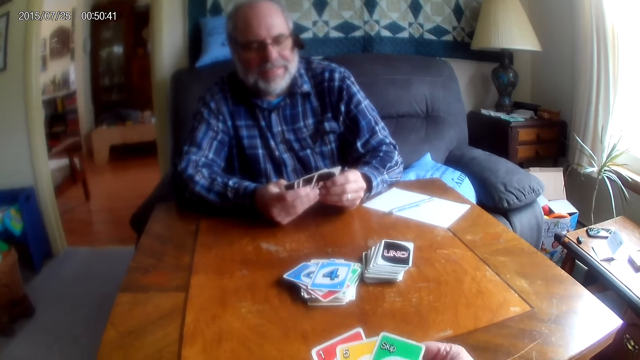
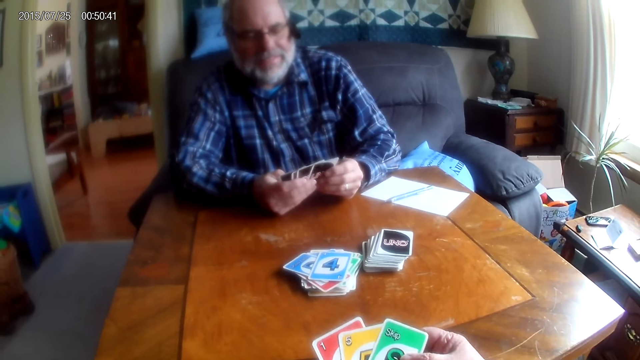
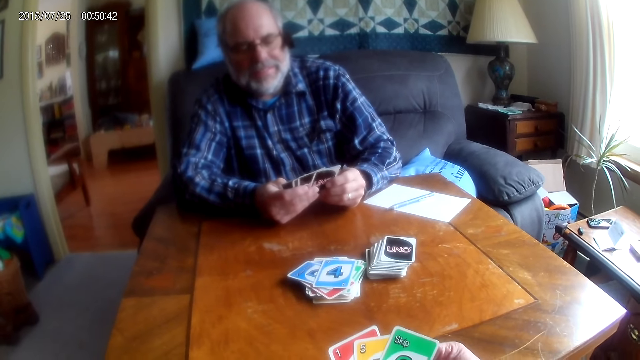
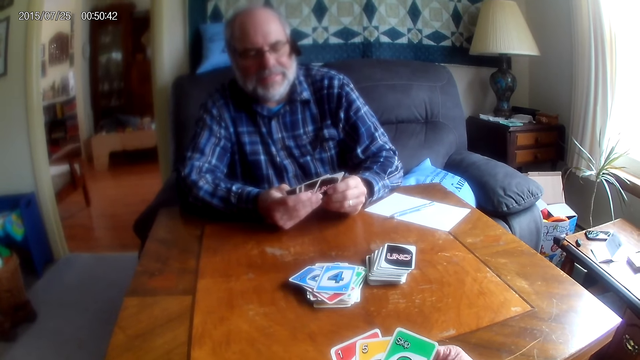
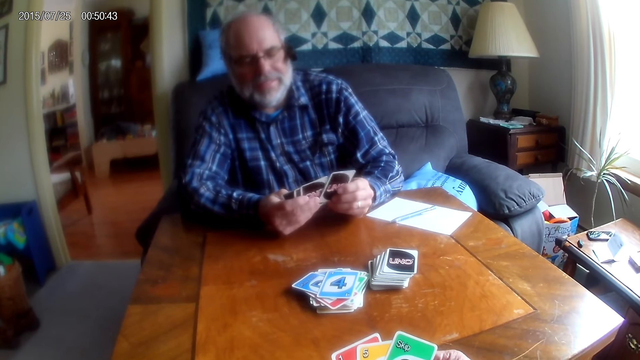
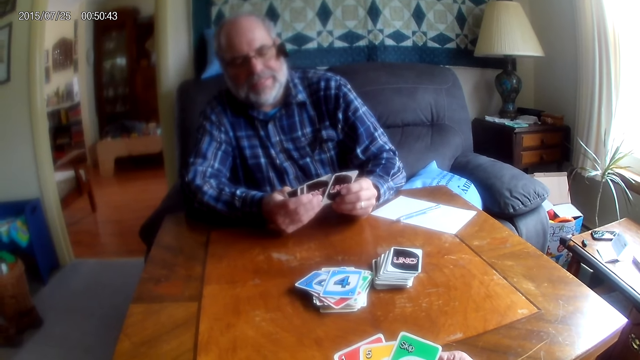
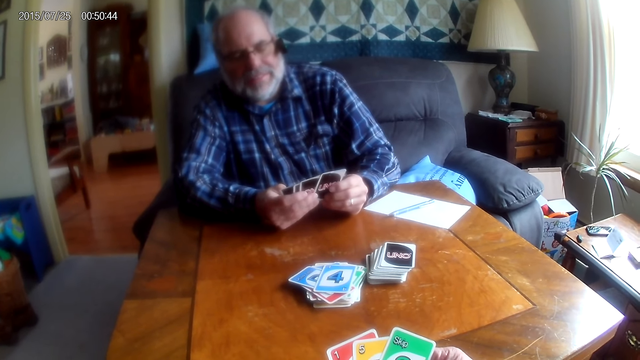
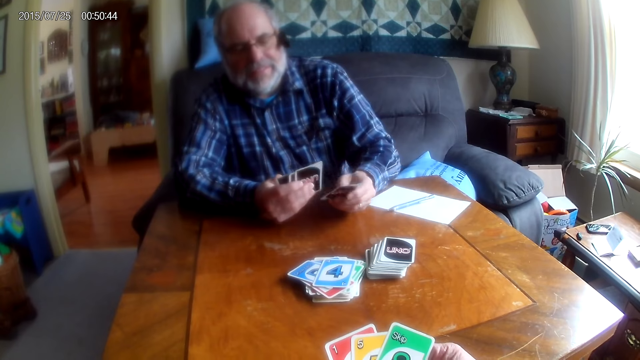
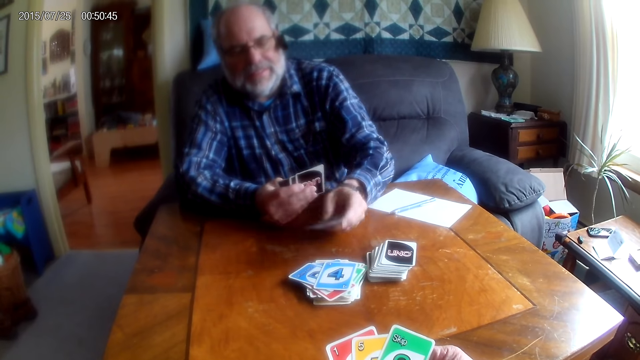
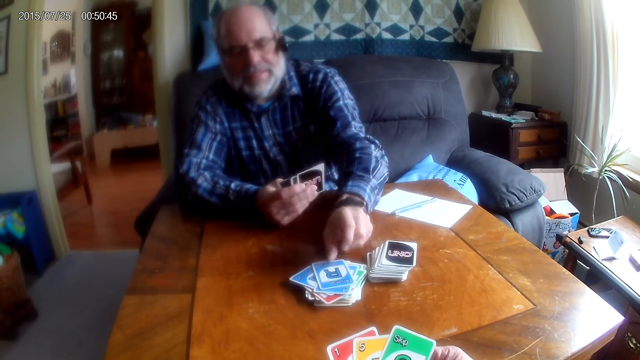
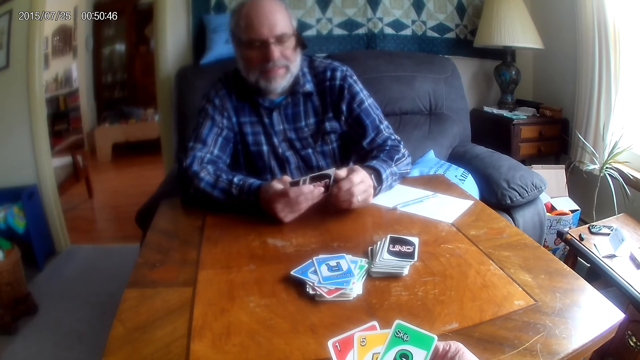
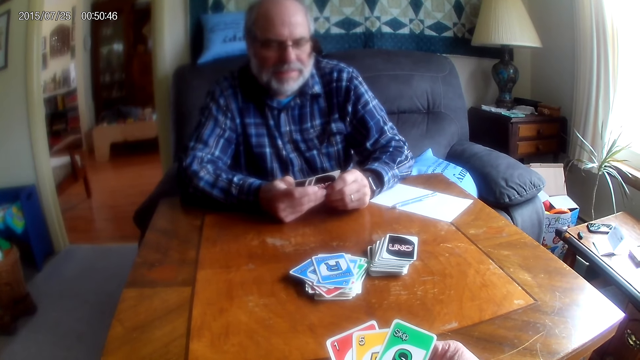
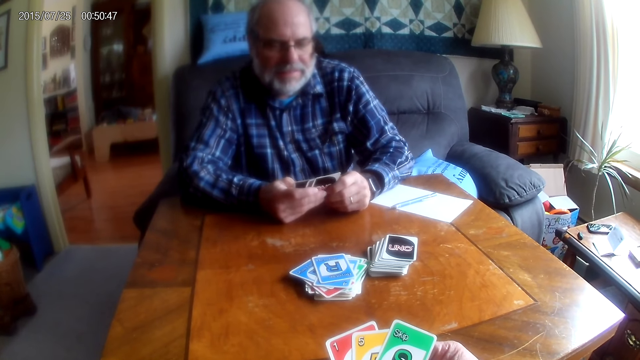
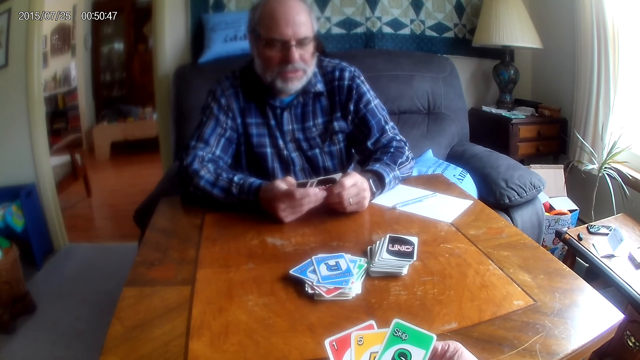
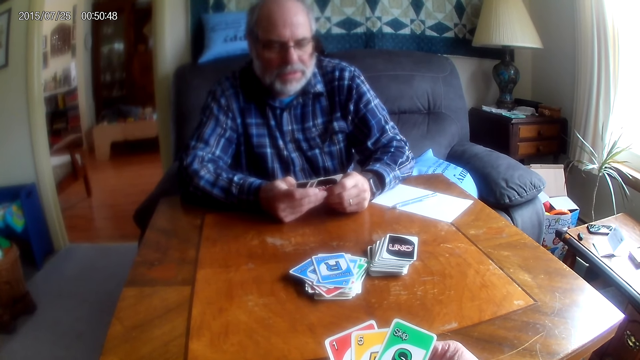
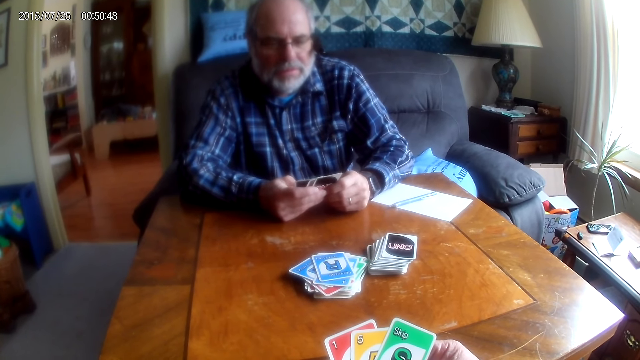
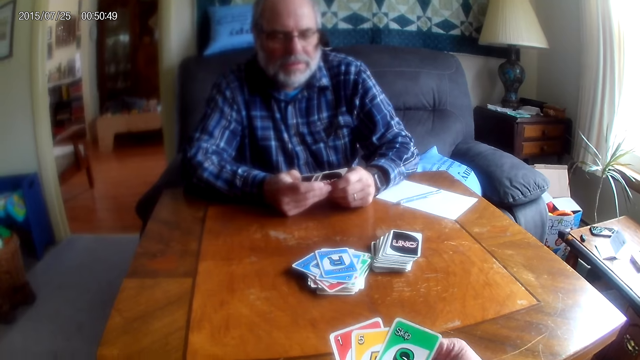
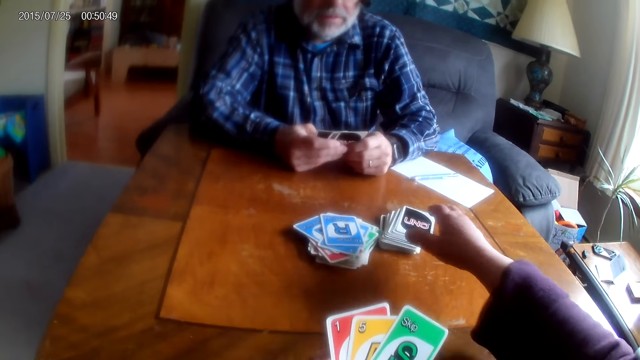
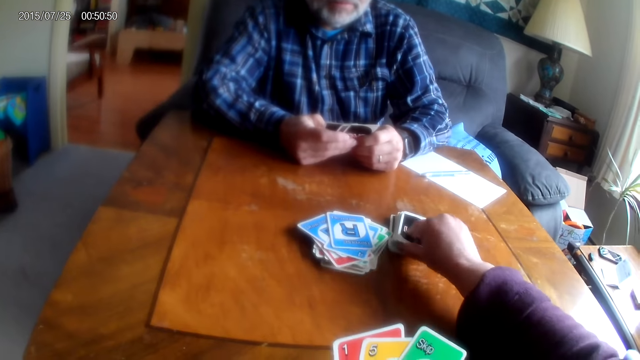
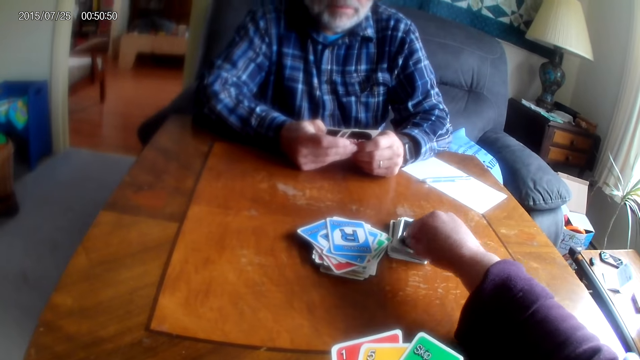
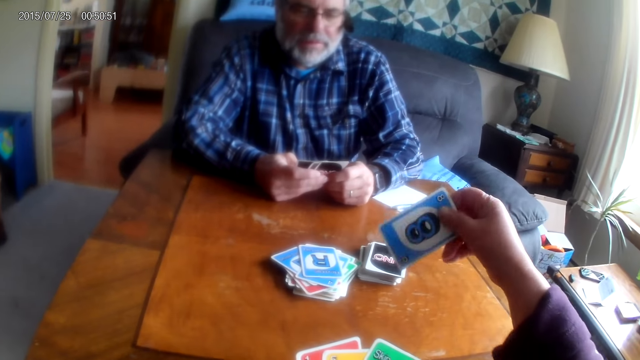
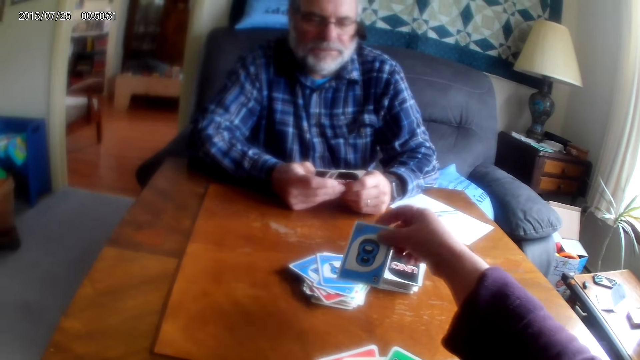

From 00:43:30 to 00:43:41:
A man looks around the table. The man places a card on the table. The camera wearer picks a card from the table.

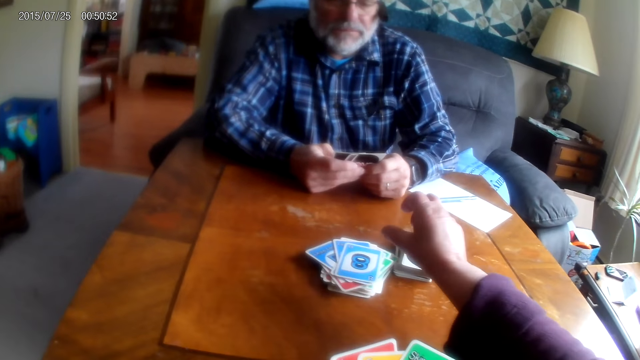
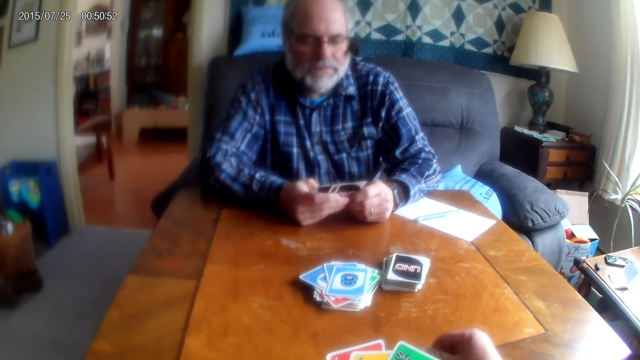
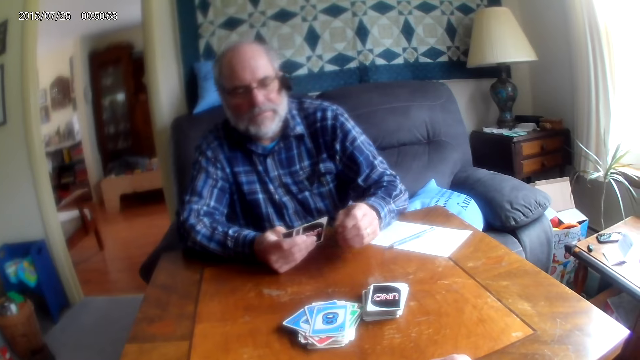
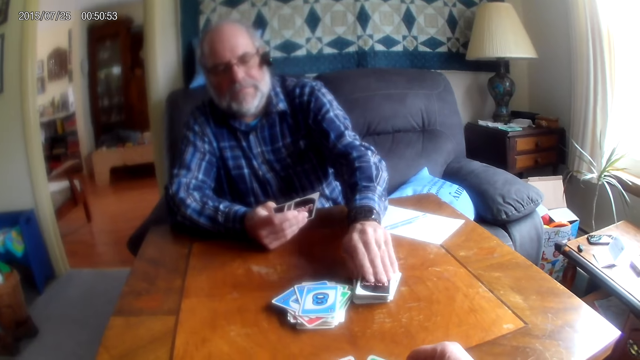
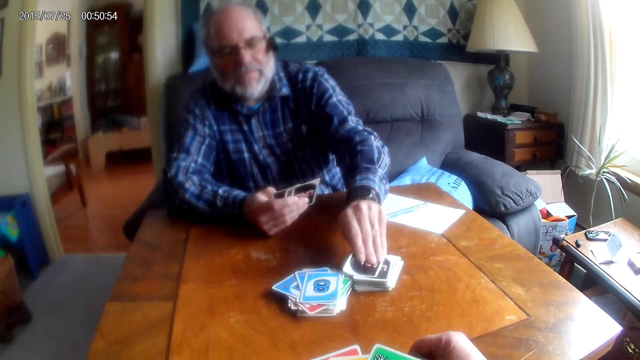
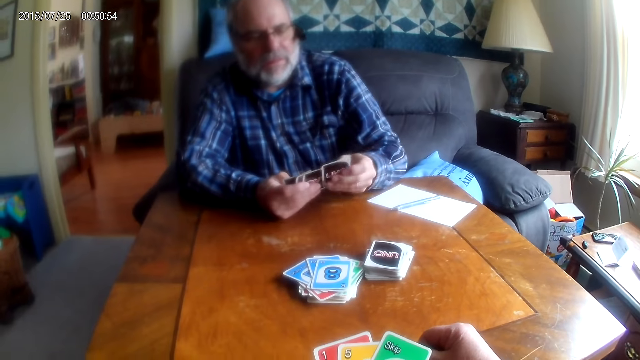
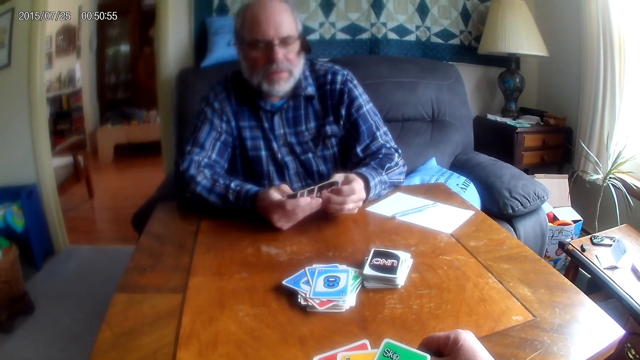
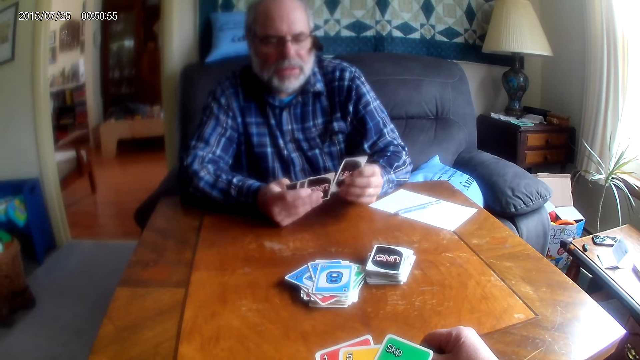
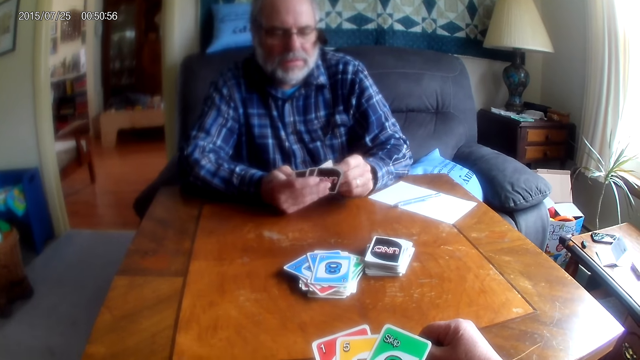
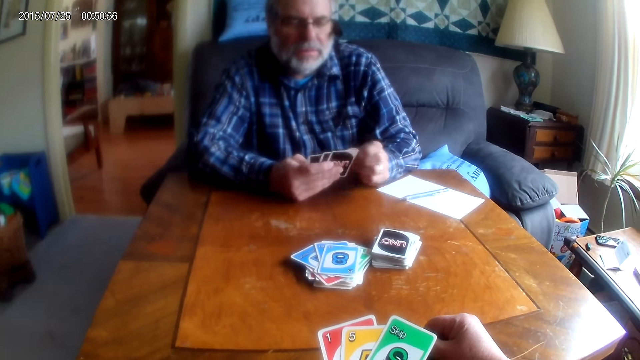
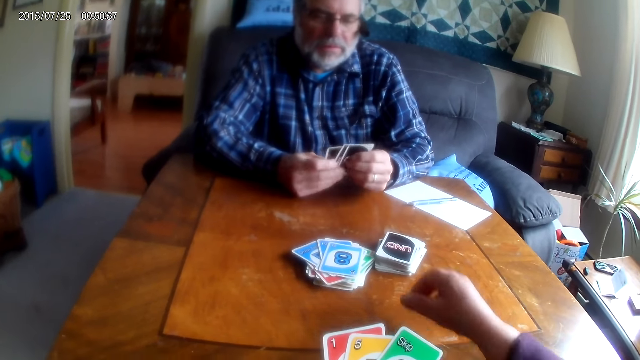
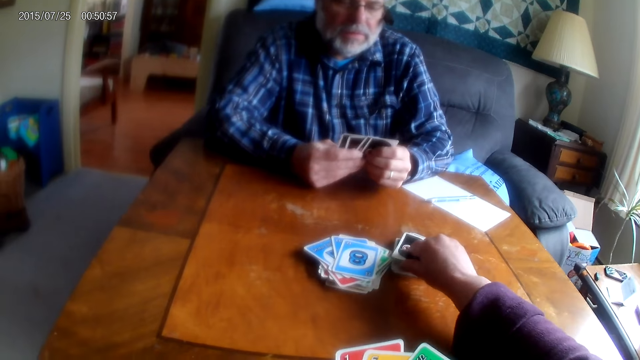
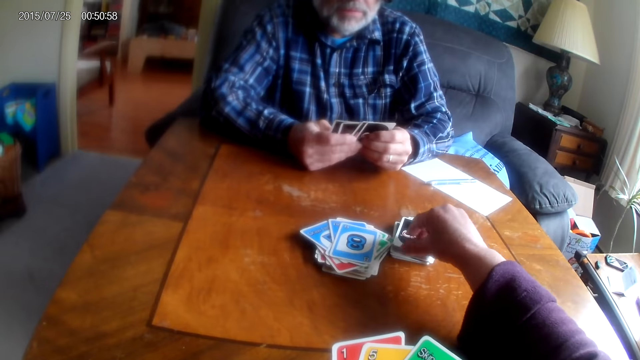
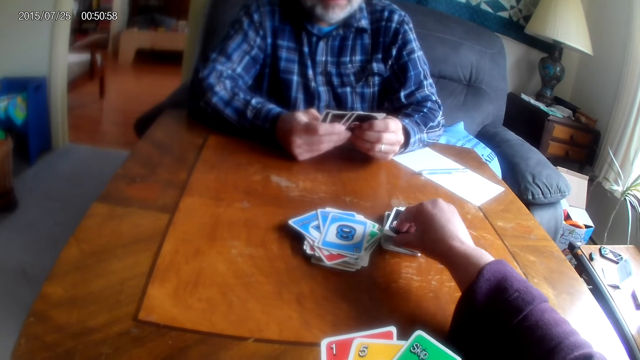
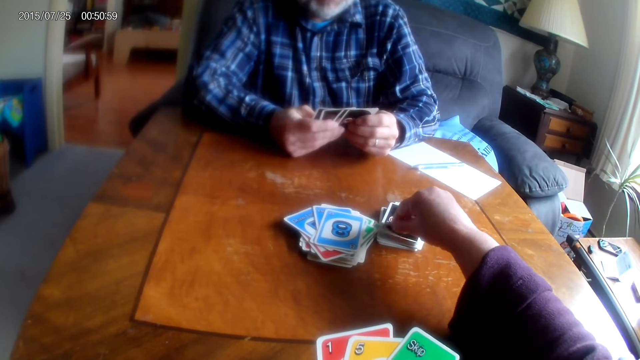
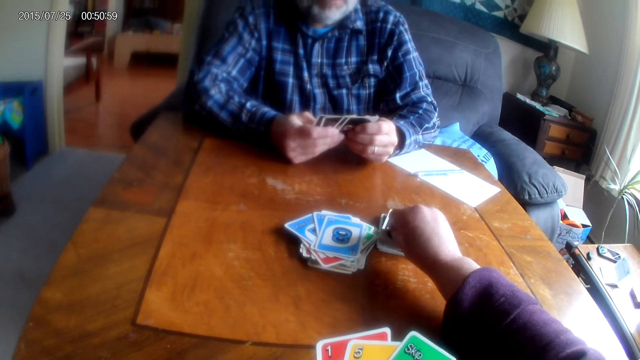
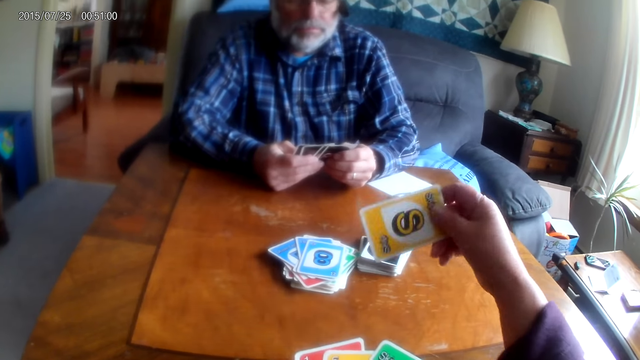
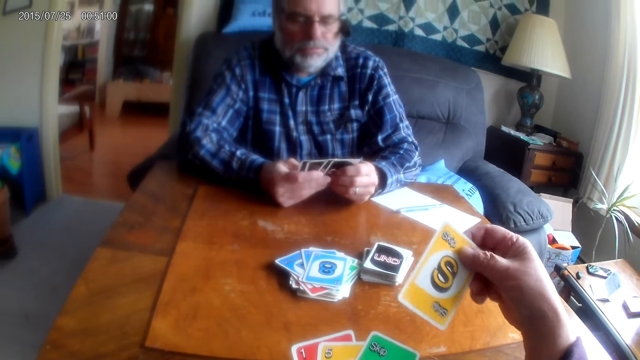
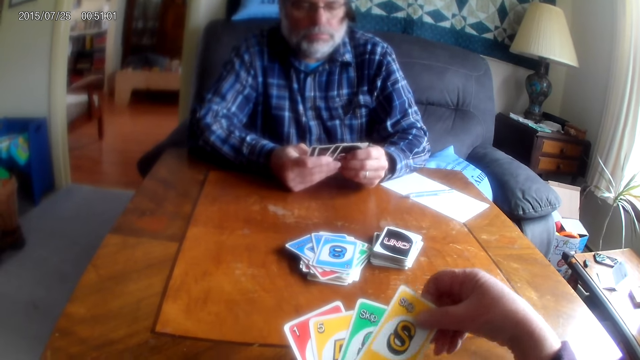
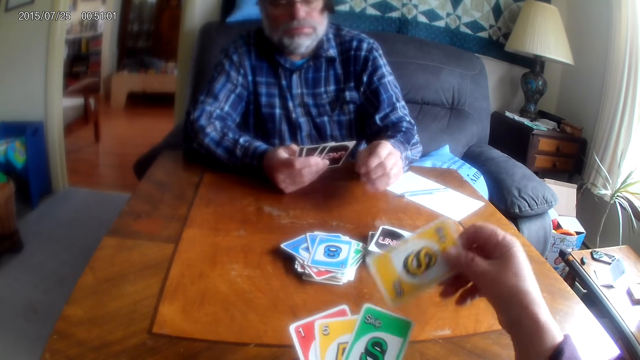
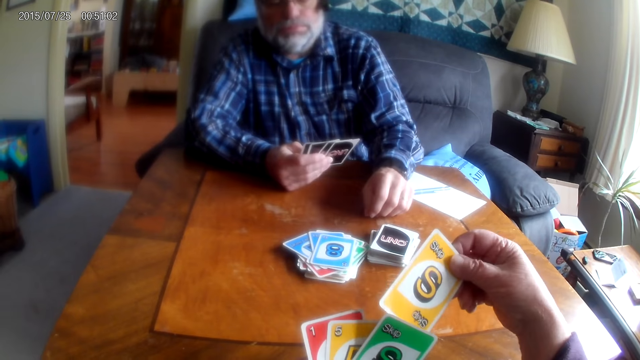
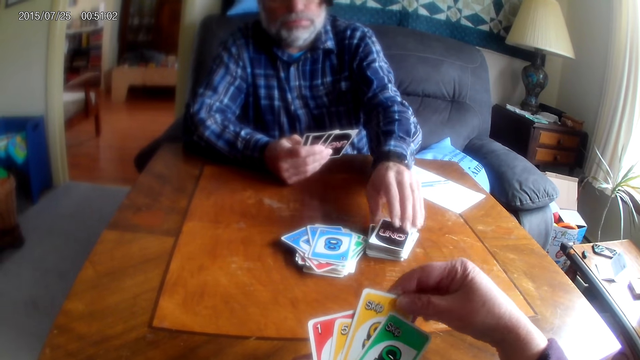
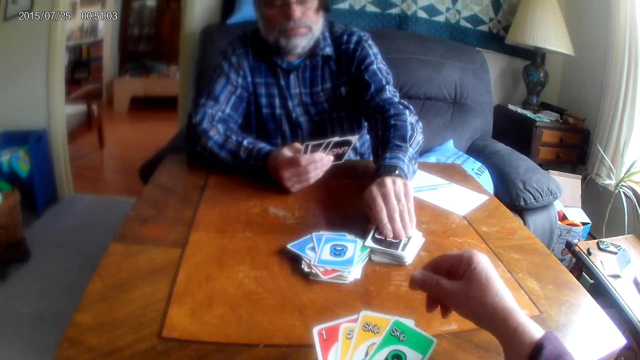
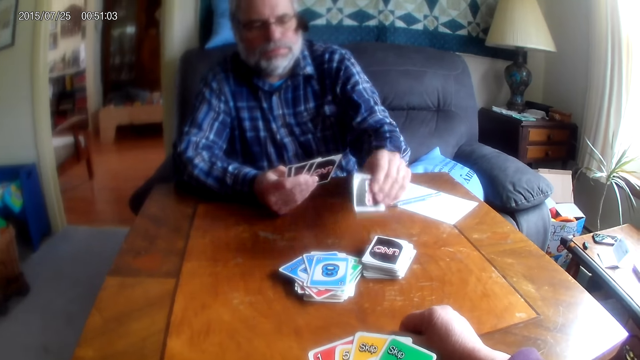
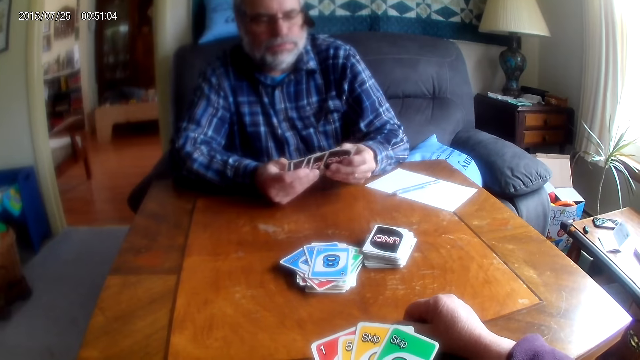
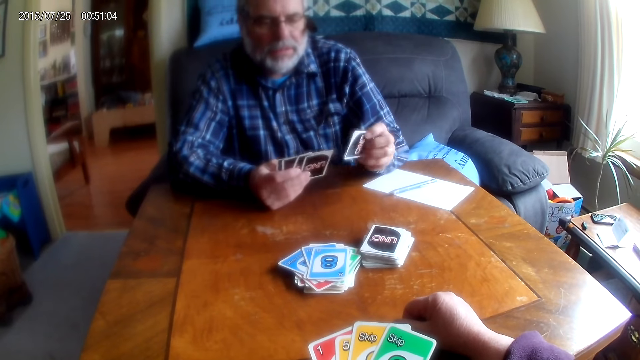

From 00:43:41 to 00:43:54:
The camera wearer places a card on the table. A man picks a card from the table. The camera wearer picks a card from the table. The man picks a card from the table.
